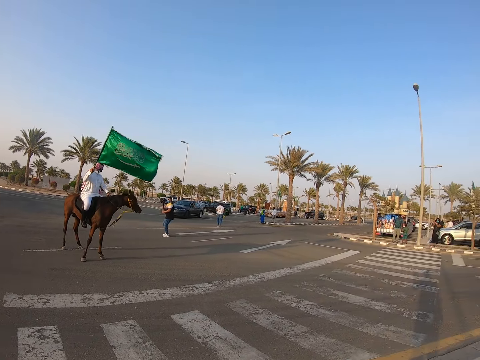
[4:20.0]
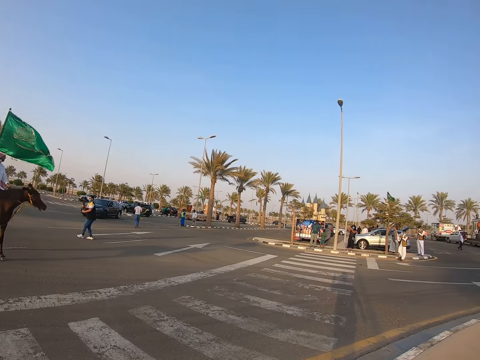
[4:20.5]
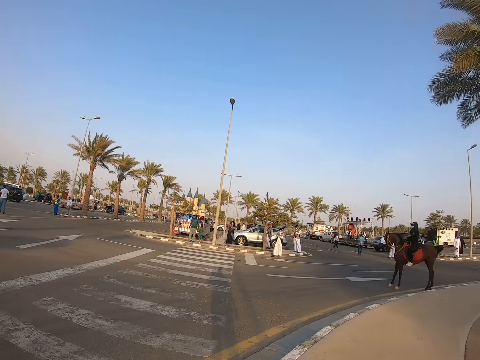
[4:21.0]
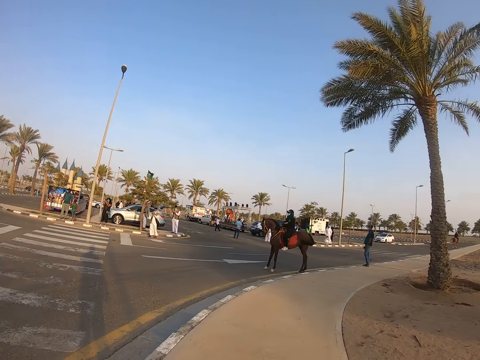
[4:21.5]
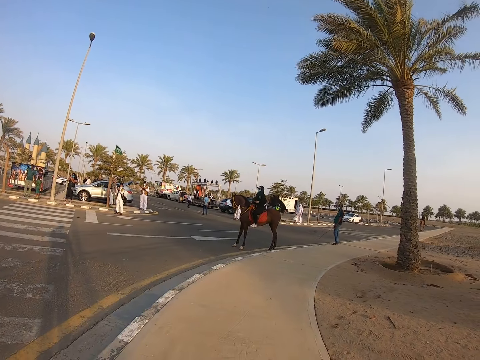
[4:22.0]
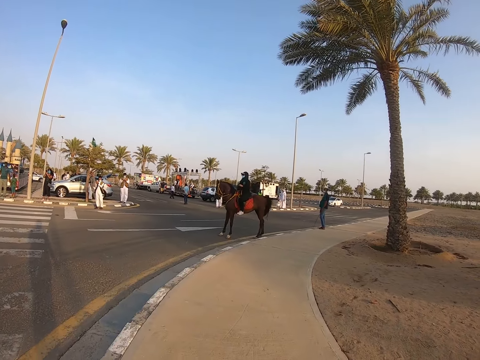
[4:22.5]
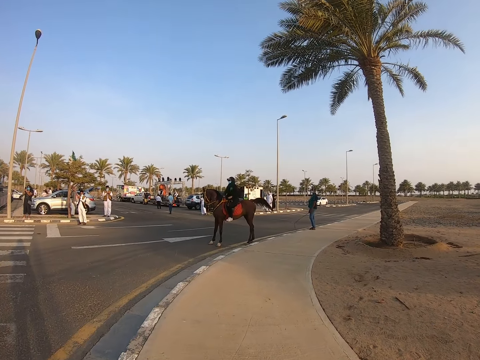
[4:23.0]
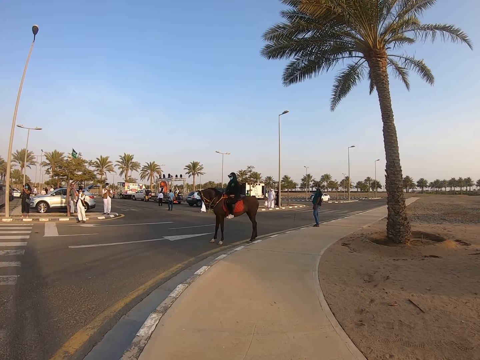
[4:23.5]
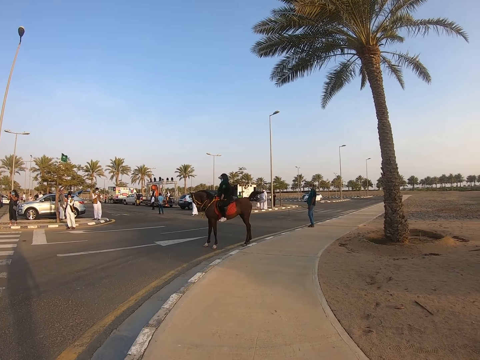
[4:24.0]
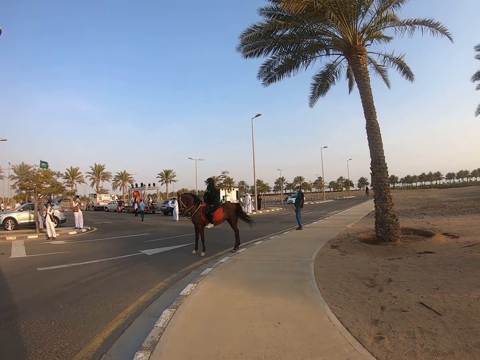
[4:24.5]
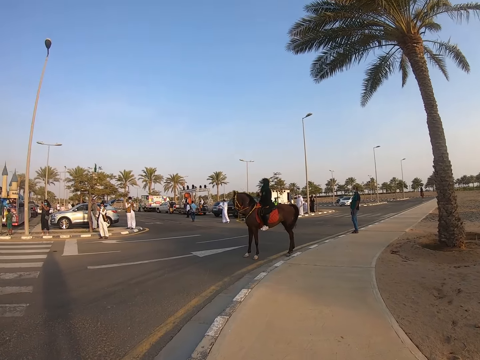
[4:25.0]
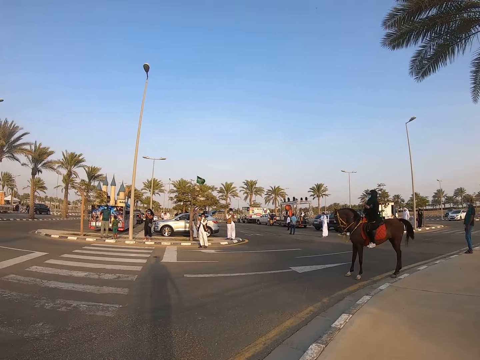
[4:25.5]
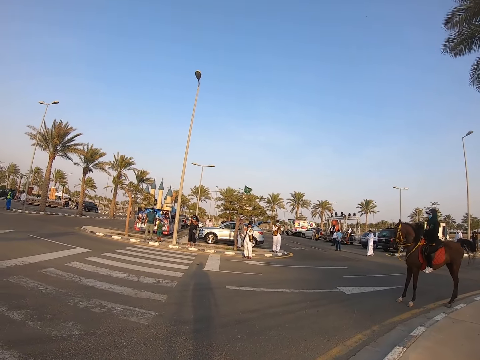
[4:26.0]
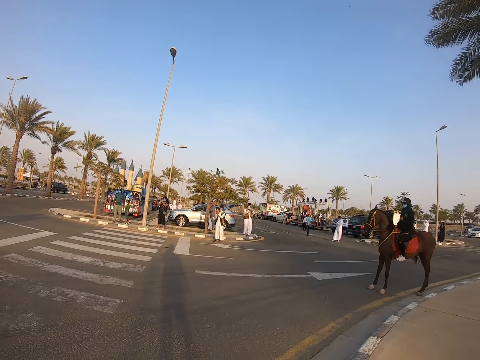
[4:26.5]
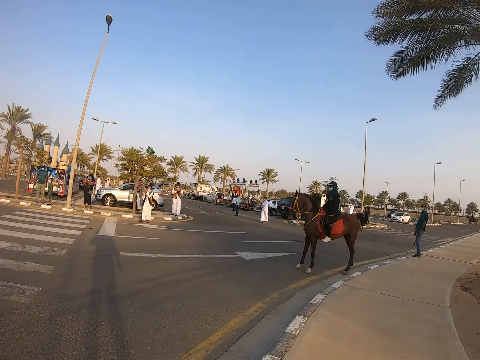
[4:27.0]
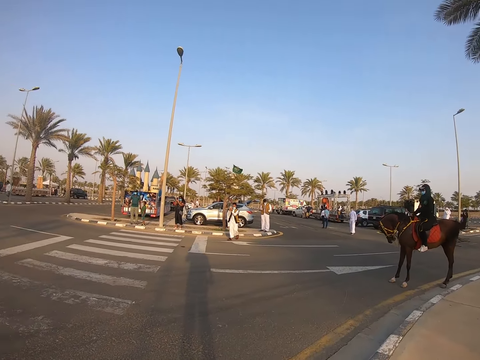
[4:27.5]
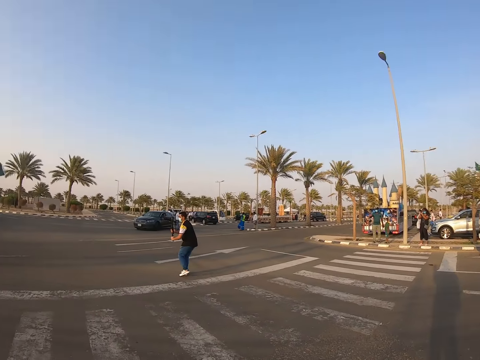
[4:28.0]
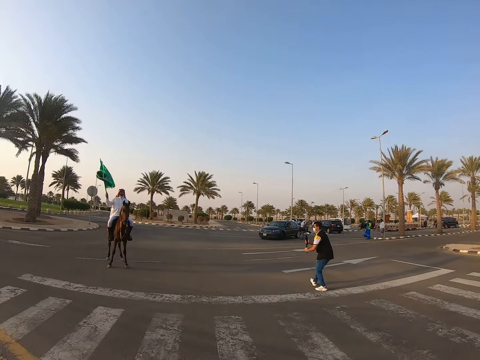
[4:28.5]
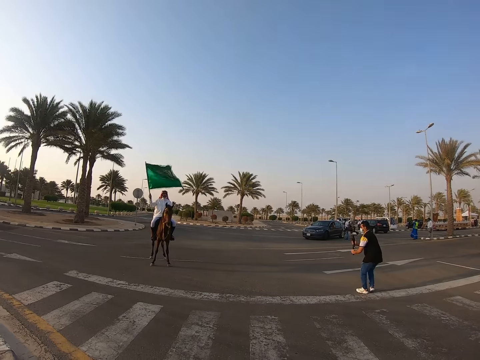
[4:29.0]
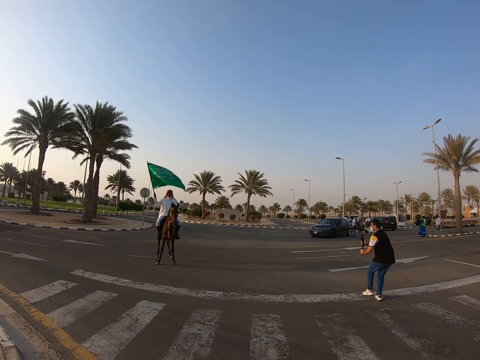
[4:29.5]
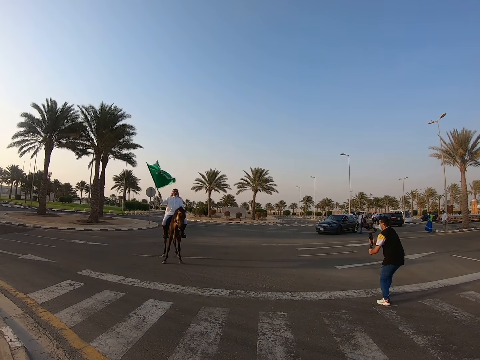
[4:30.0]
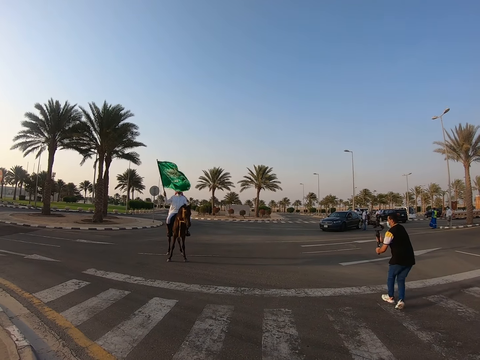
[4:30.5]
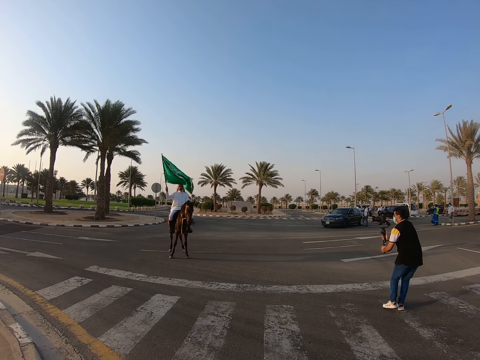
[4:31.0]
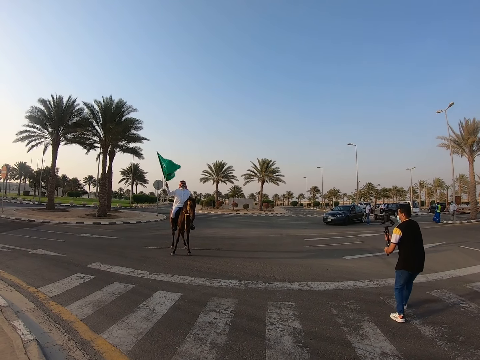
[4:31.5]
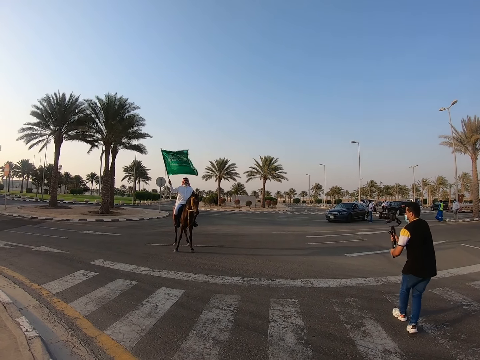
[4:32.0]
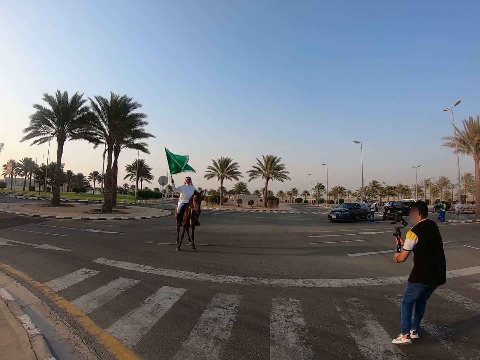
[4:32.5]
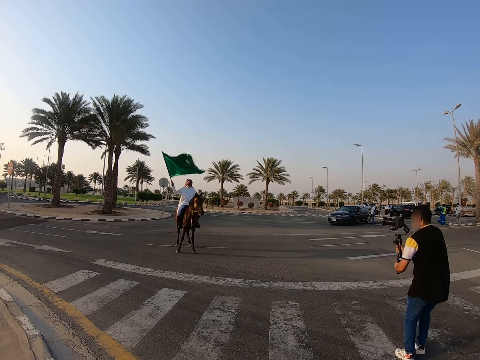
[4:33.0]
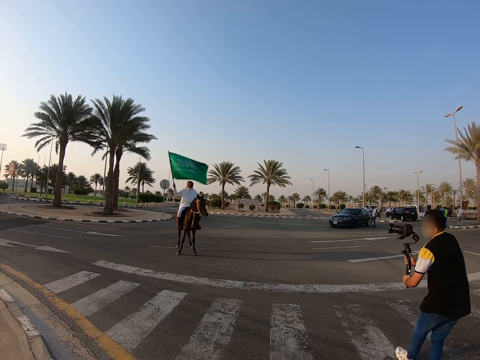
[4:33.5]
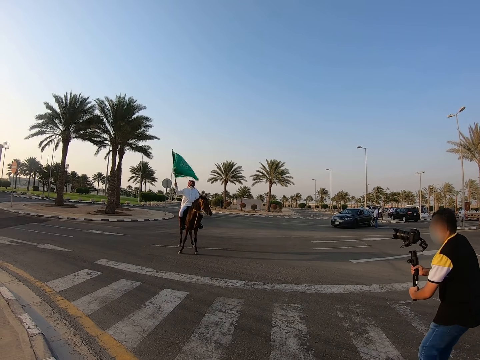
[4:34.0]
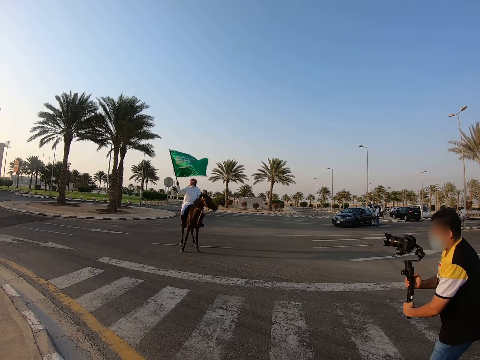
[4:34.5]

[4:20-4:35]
The camera wearer looks around the park. A man sits on a horse. The man rides on the horse. Another man stands on the path. Another man holds a flag. A man records with a camera. A man waves the flag.

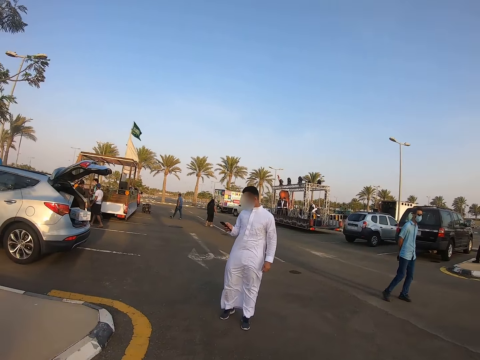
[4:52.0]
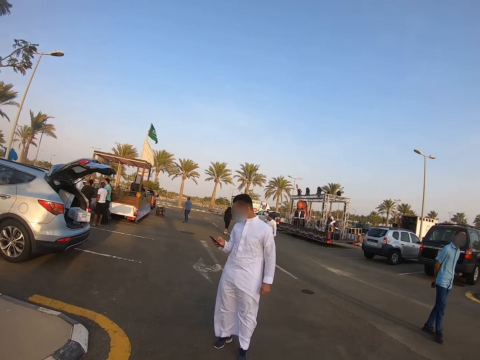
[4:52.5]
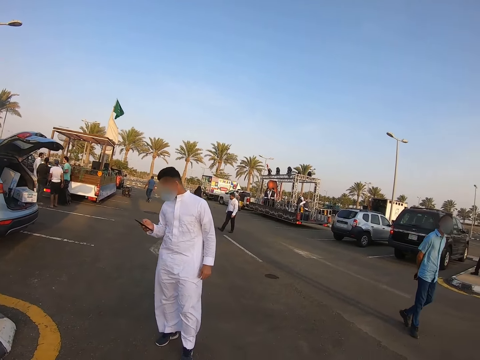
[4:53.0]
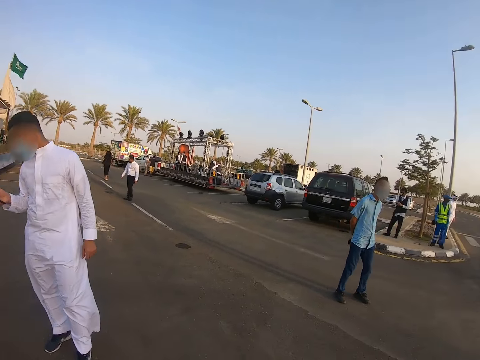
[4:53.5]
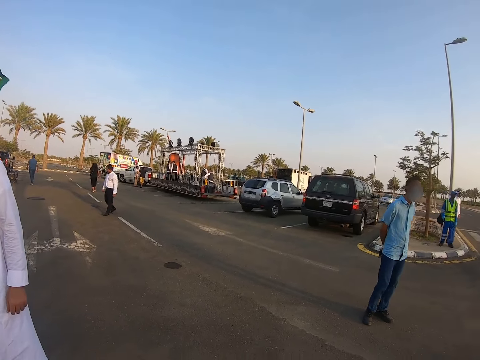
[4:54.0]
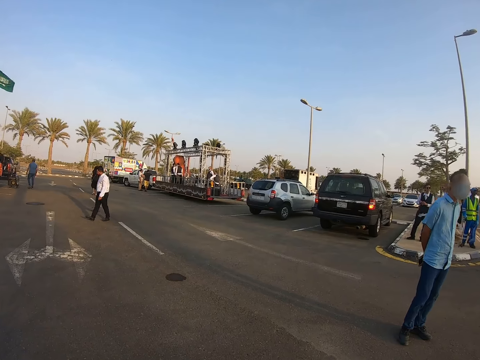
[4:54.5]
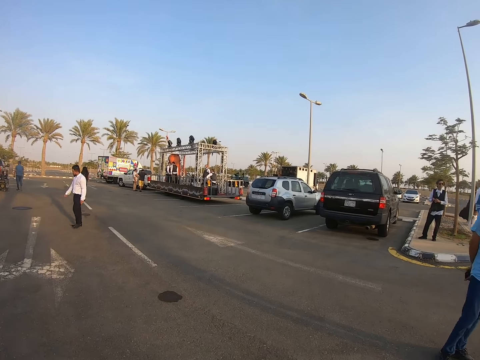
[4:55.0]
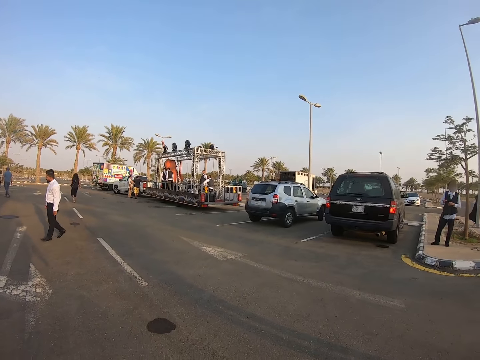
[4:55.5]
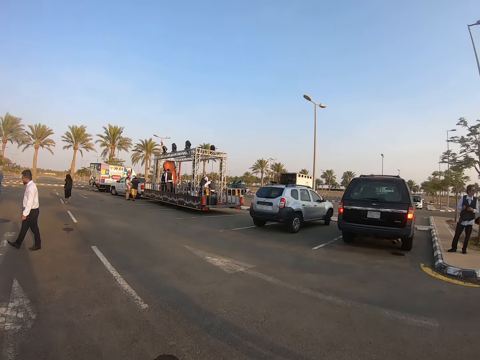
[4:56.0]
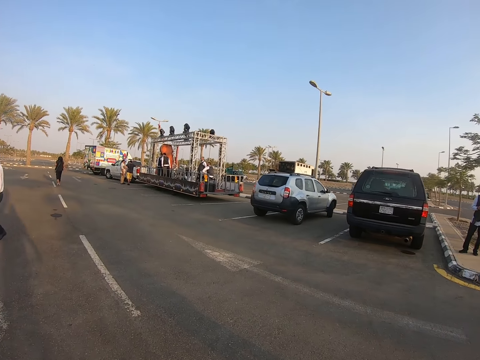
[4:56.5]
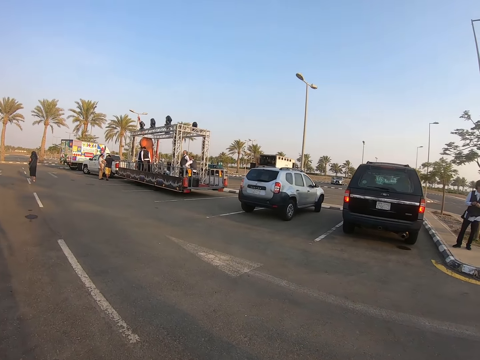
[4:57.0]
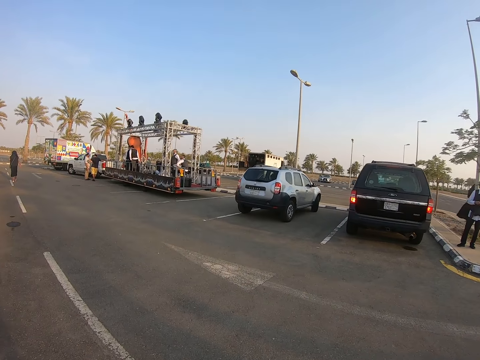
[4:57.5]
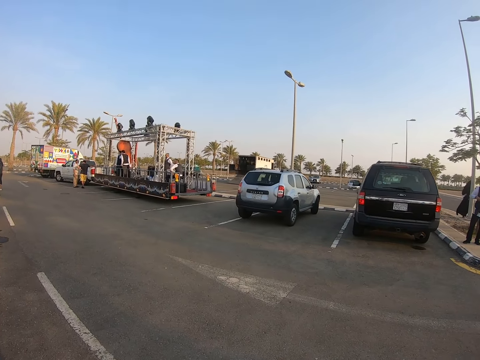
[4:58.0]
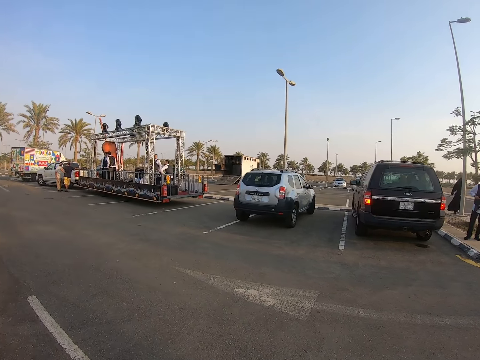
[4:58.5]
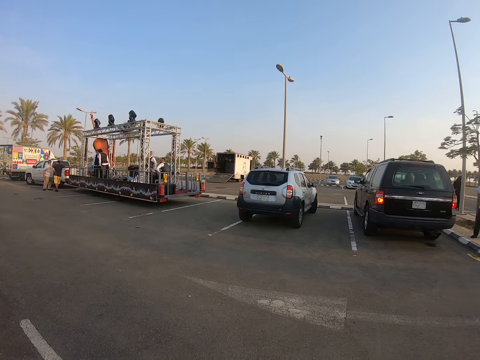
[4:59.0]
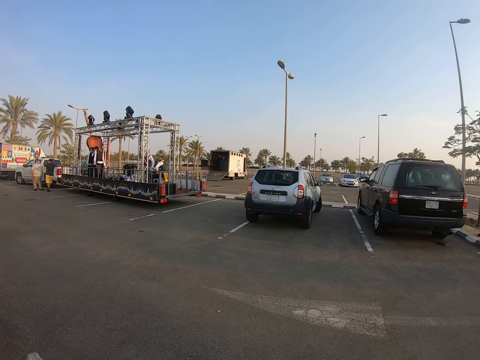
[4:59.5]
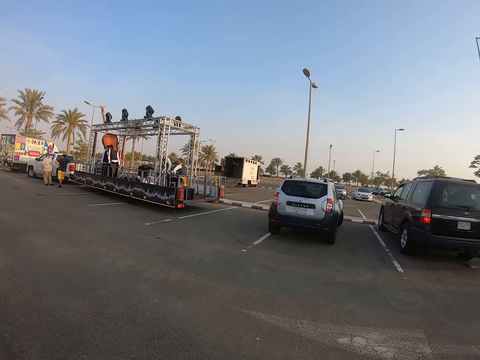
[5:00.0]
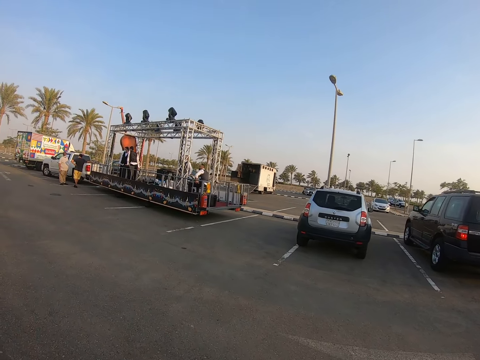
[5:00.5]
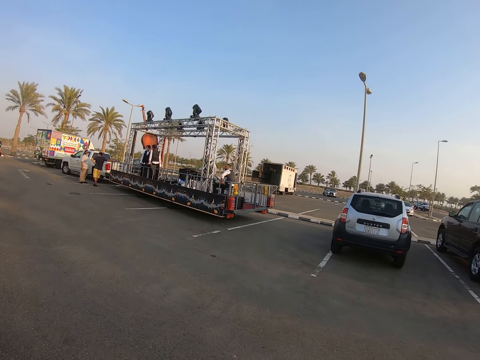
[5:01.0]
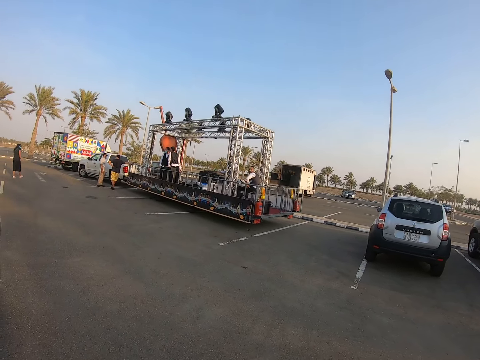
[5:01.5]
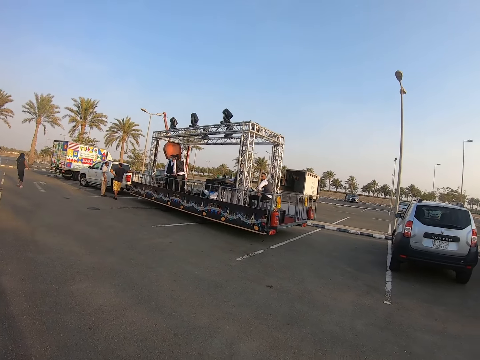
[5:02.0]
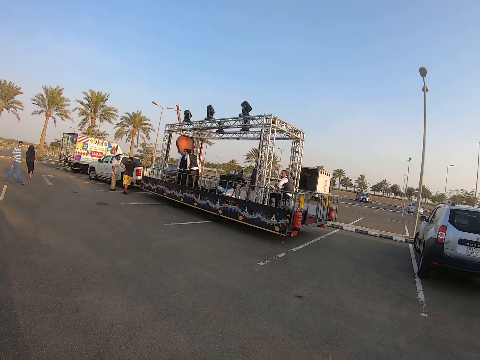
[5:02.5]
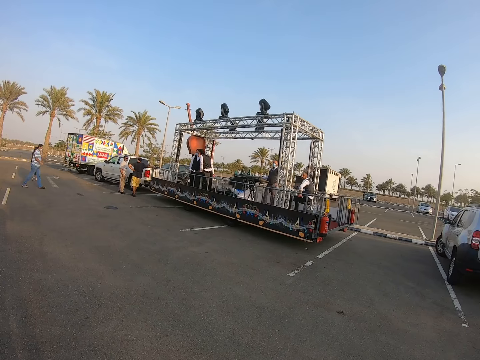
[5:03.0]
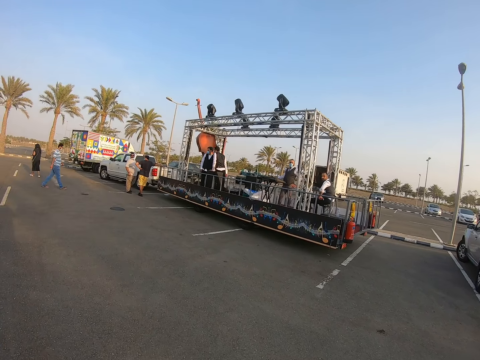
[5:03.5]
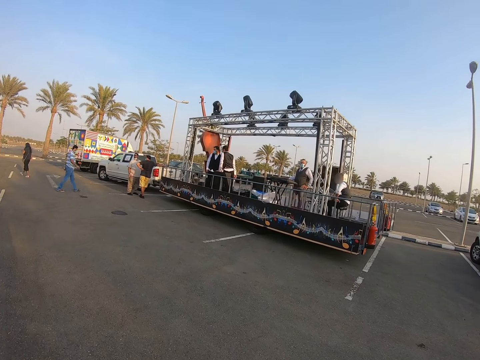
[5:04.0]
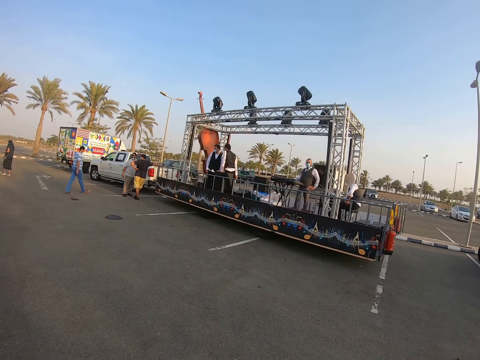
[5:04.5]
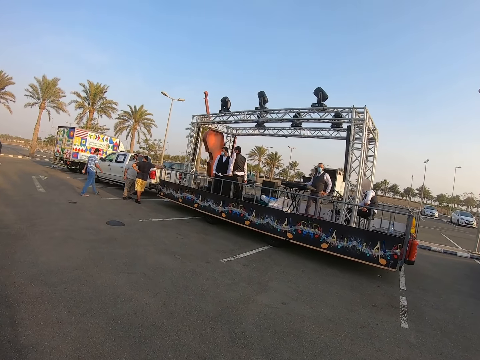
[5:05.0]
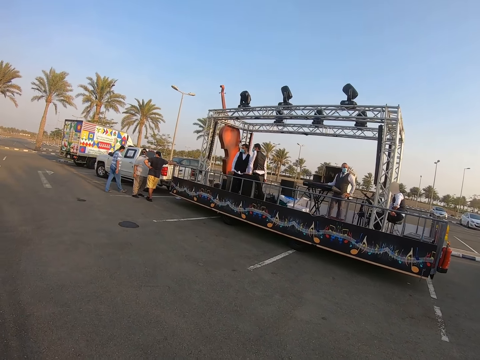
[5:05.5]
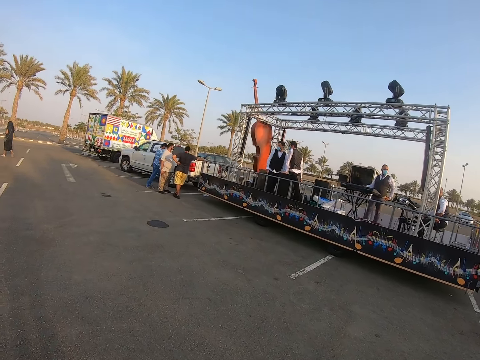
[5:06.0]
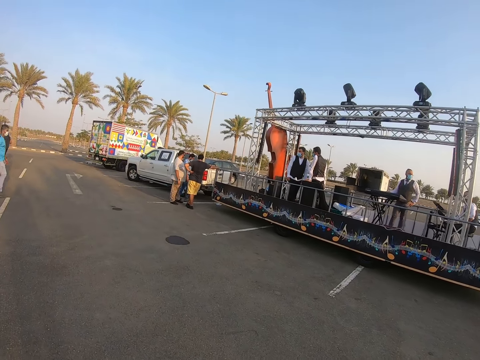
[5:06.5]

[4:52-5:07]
A man stands on the road and uses a phone. The camera wearer walks on the road. A man puts his hands on his back. Another man stands on the road. The camera wearer walks around the parking.
